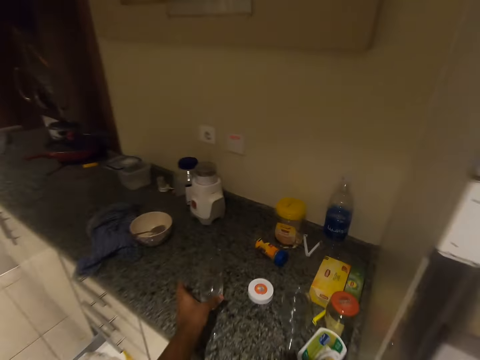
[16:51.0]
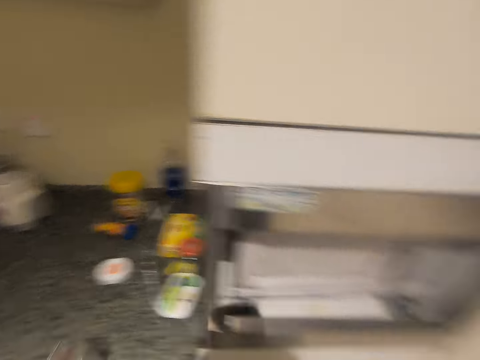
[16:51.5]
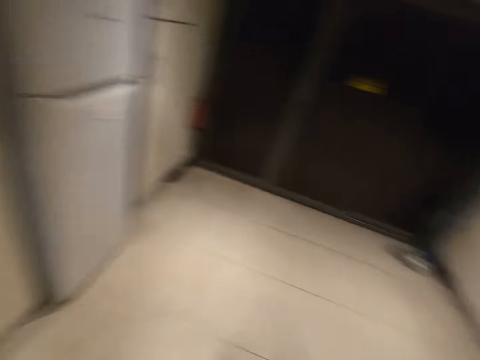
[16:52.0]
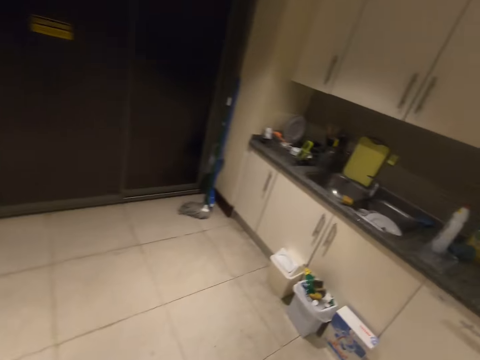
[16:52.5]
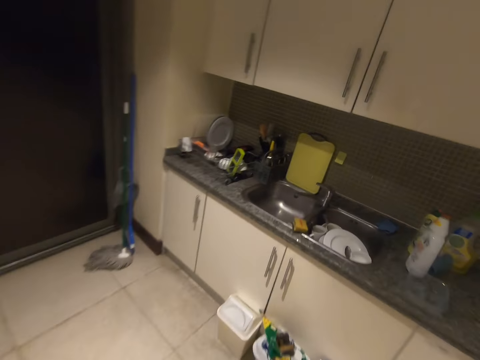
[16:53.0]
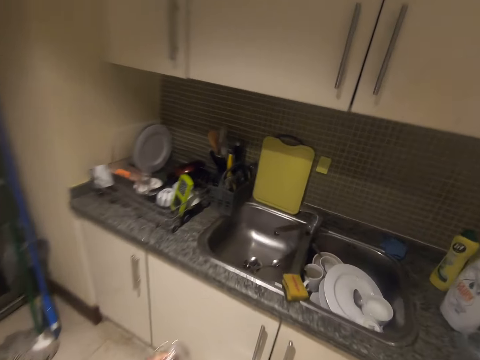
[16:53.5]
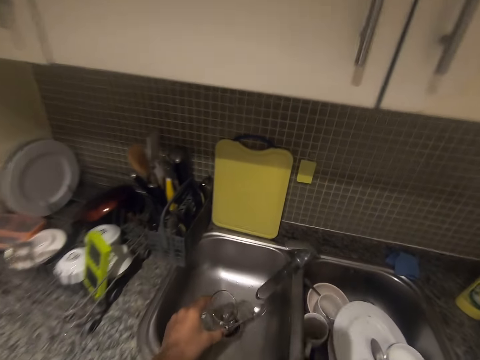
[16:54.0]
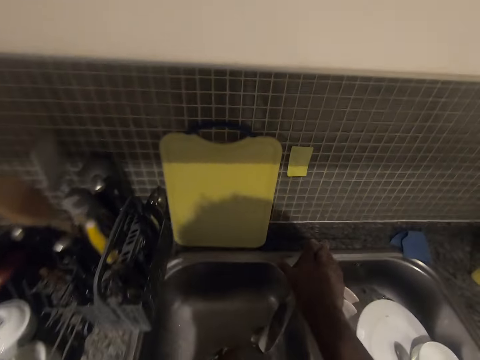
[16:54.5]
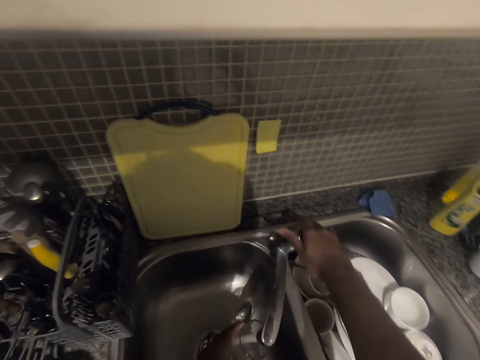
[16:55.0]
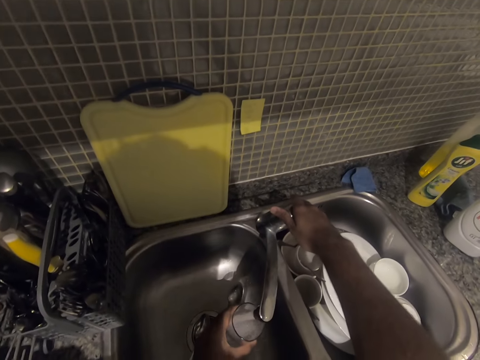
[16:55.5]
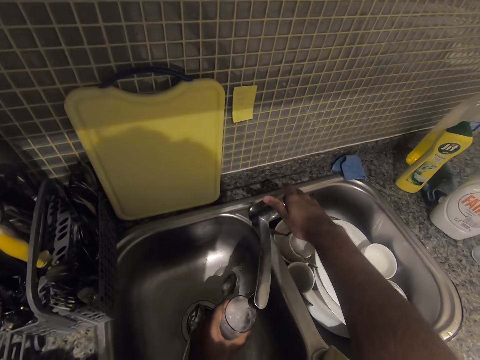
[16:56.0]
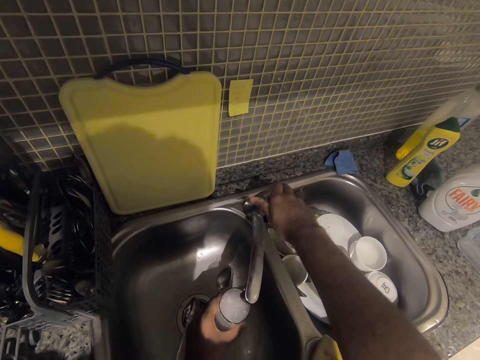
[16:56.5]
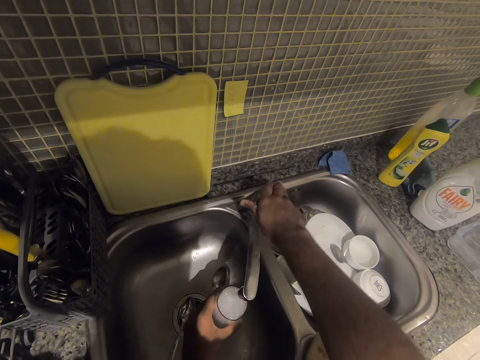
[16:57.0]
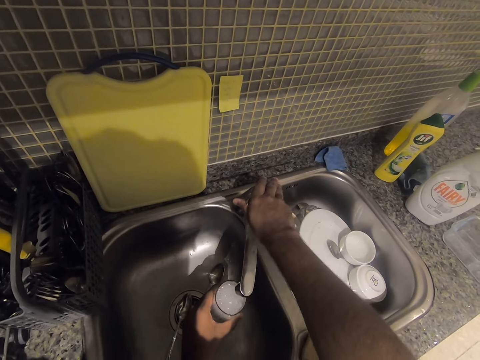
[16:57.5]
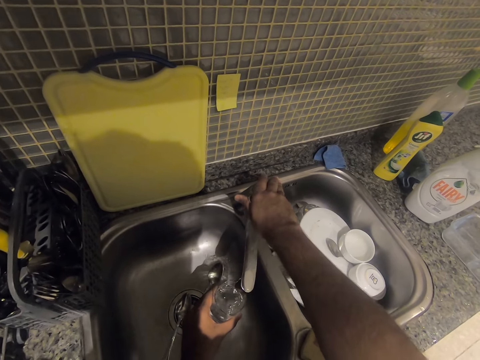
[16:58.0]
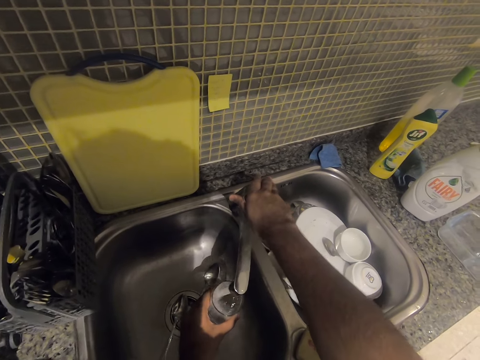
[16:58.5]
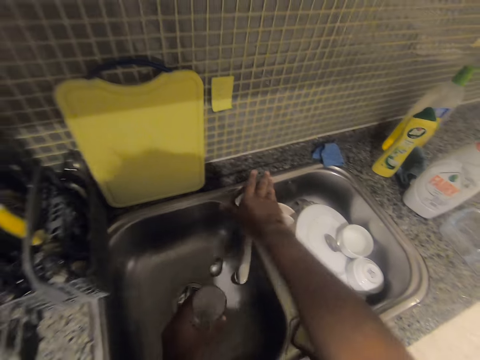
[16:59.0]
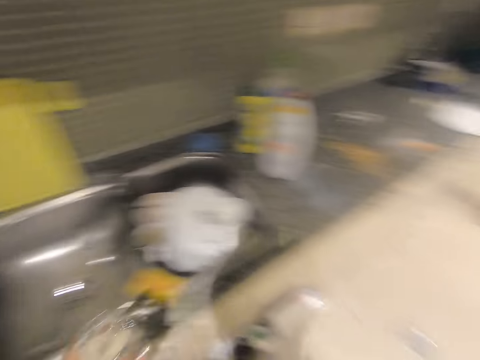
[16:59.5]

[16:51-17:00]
The camera wearer grabs the glass. They fetch water in the glass.

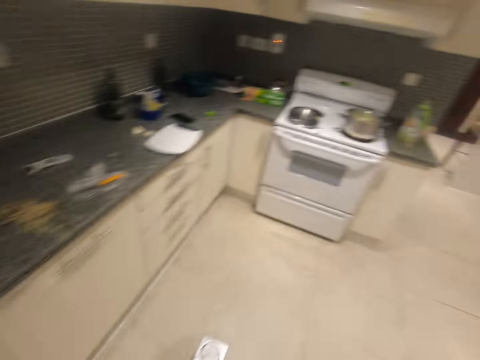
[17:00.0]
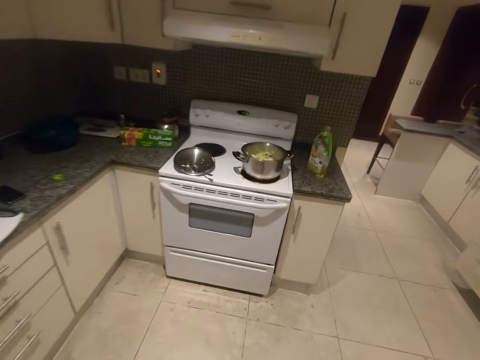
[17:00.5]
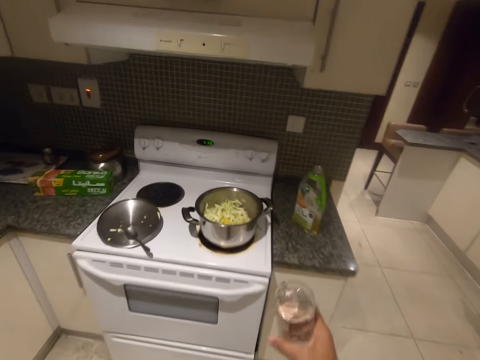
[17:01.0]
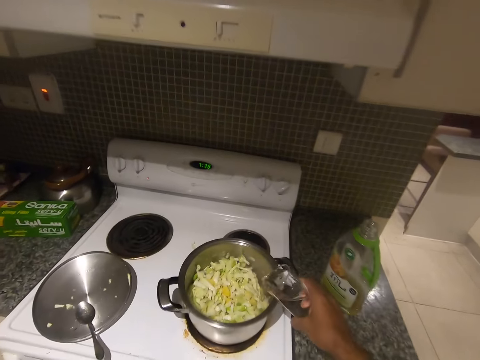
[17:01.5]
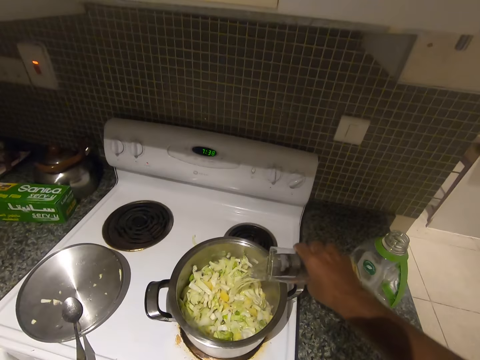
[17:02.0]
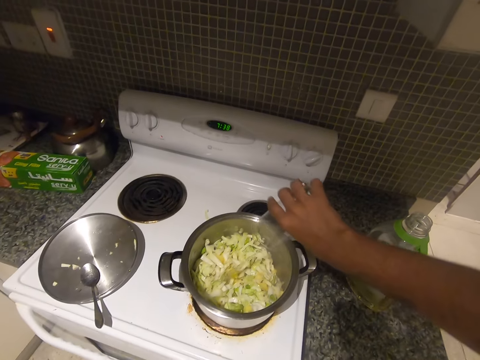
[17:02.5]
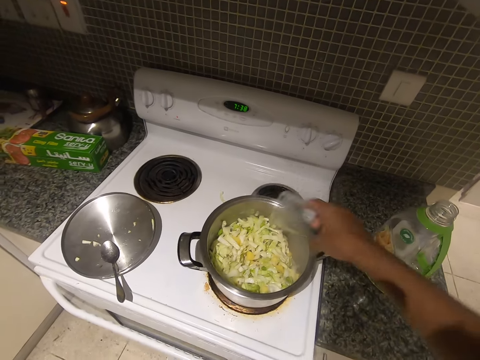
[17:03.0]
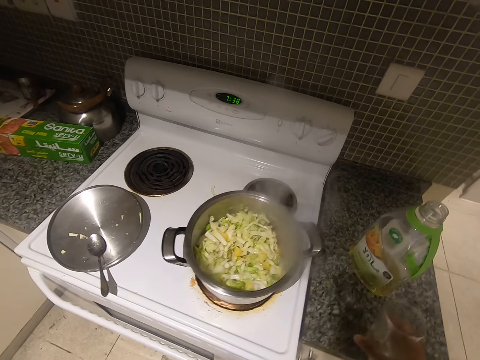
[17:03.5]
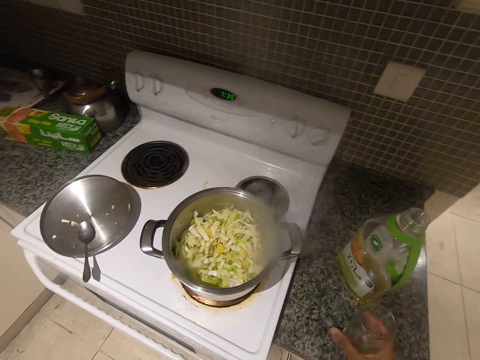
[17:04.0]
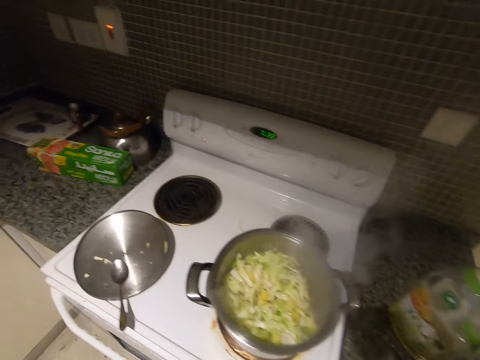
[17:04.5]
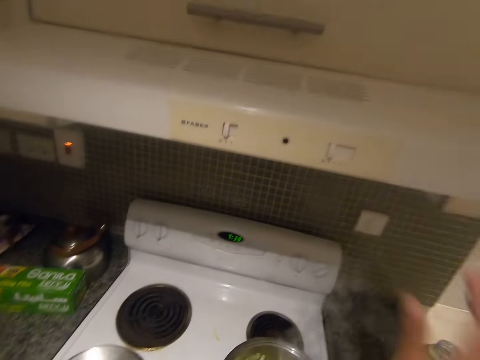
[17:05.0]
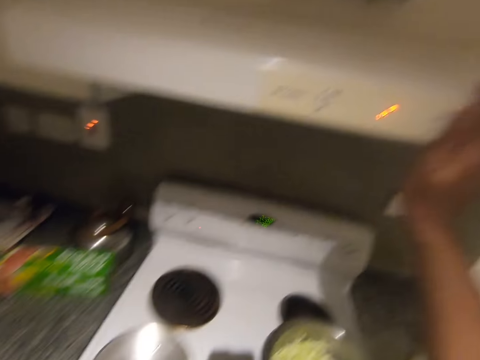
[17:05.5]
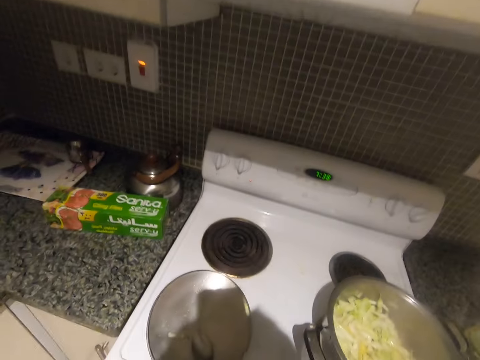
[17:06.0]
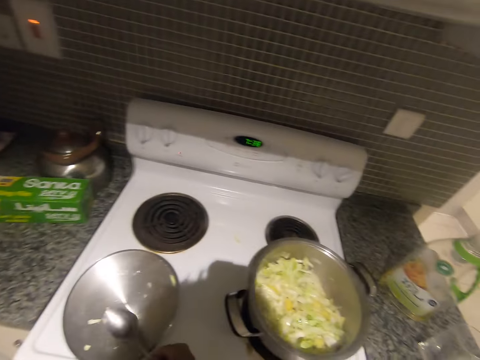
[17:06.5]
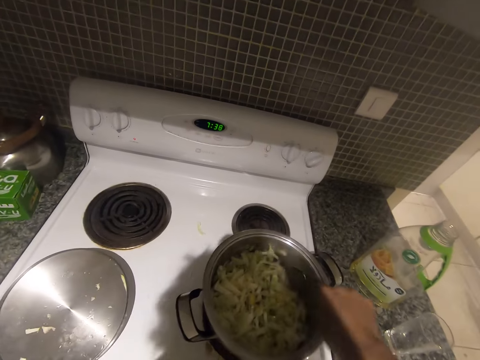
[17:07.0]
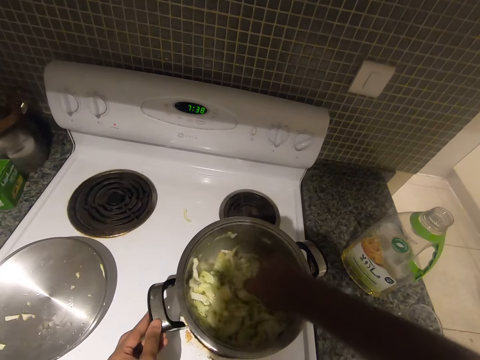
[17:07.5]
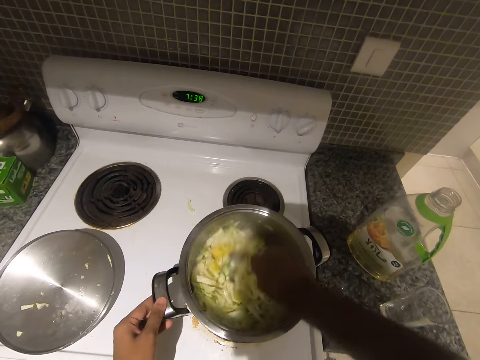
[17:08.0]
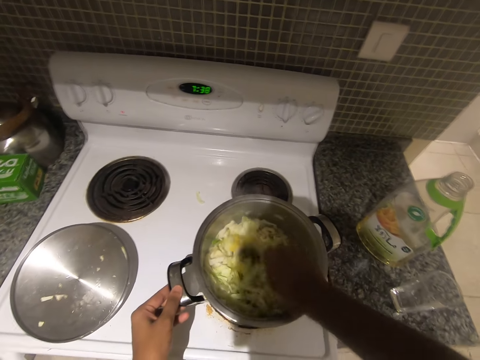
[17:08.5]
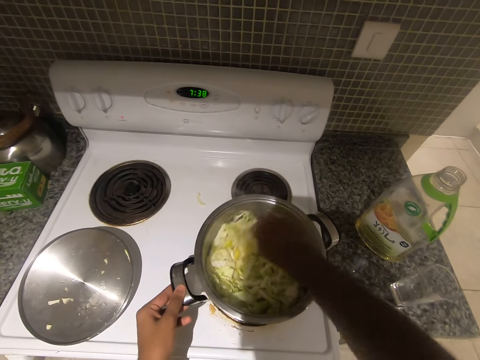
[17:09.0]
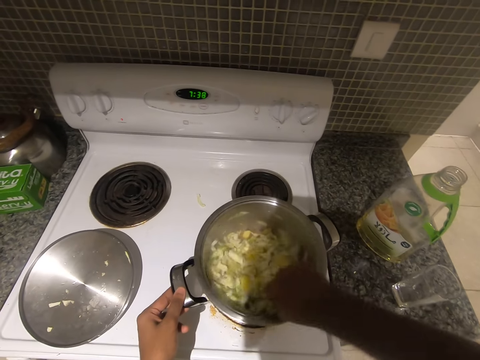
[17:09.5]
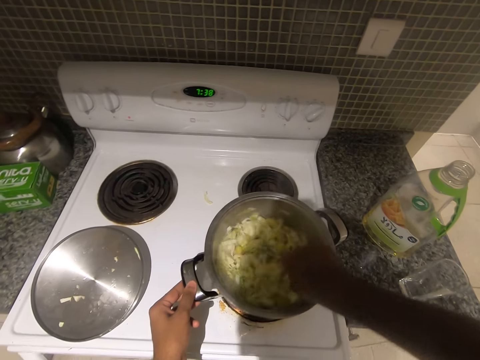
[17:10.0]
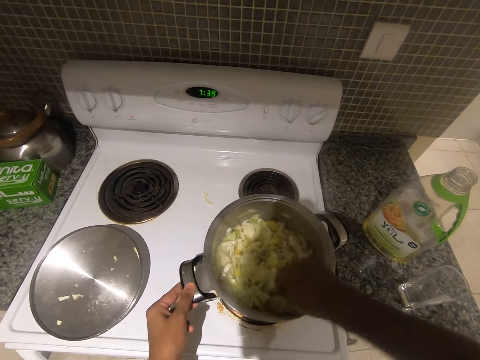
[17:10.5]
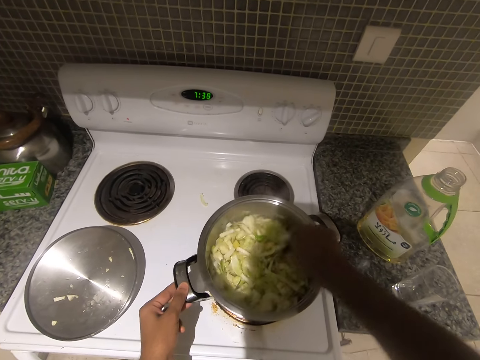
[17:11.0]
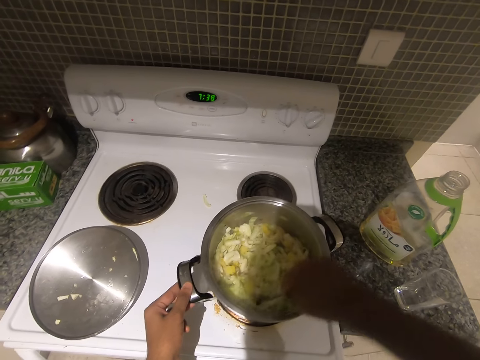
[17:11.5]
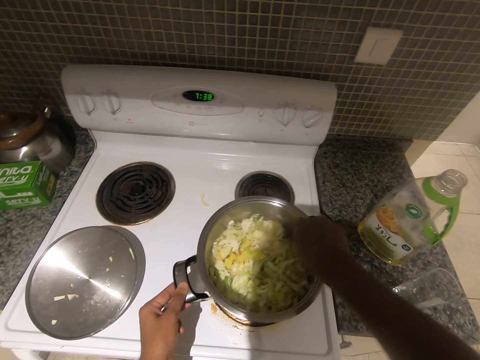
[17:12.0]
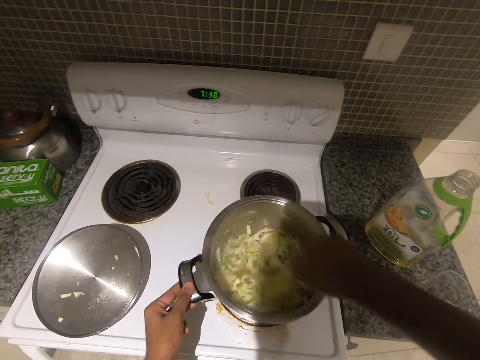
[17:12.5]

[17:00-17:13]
The camera wearer pours water in the cooking dish. They stir the cabbage.

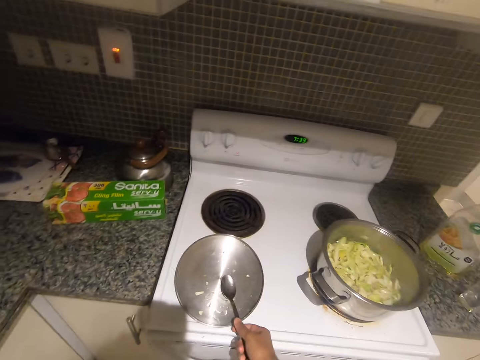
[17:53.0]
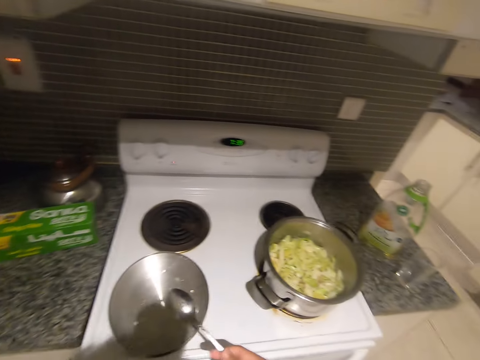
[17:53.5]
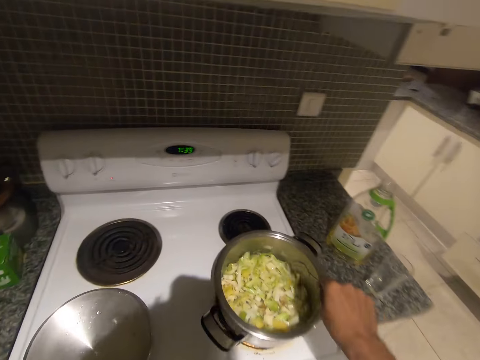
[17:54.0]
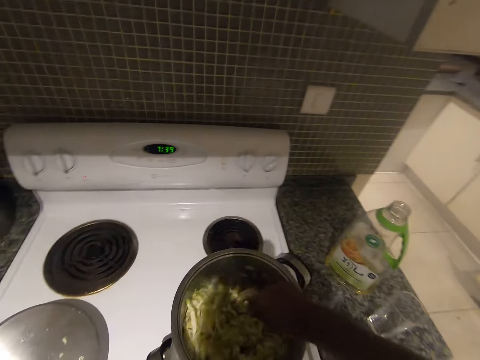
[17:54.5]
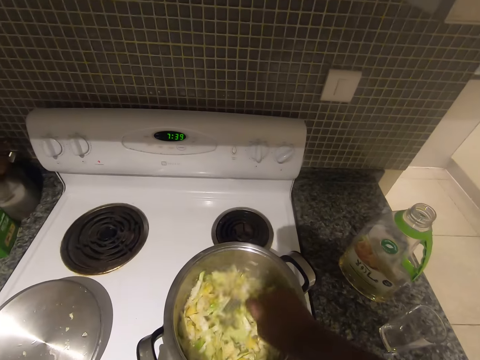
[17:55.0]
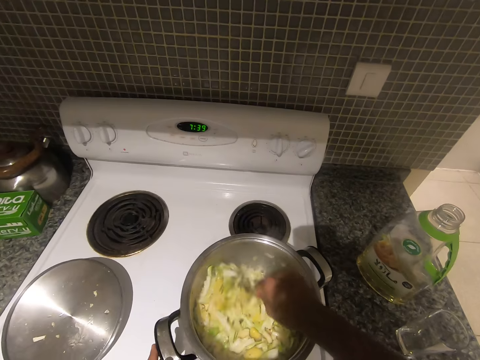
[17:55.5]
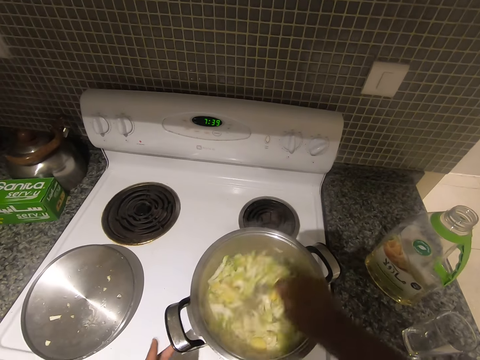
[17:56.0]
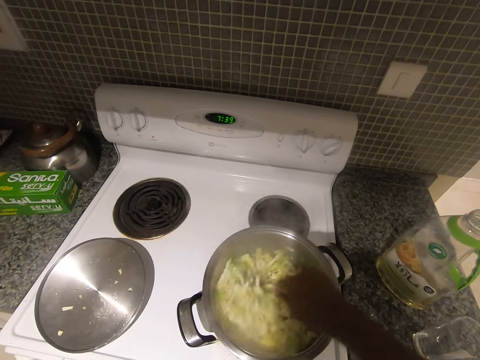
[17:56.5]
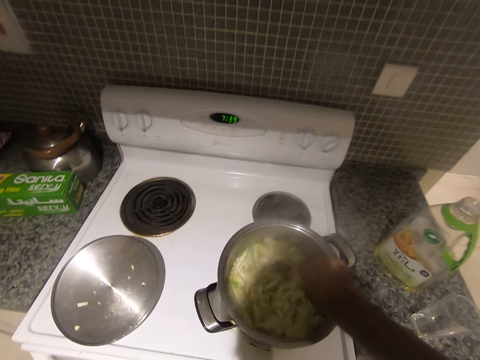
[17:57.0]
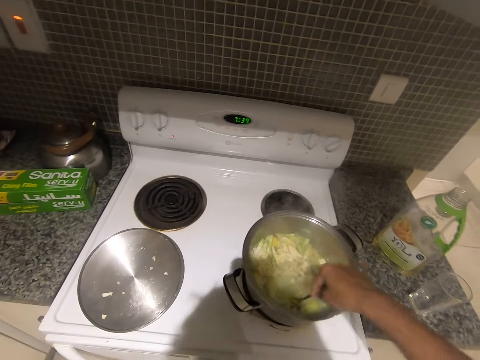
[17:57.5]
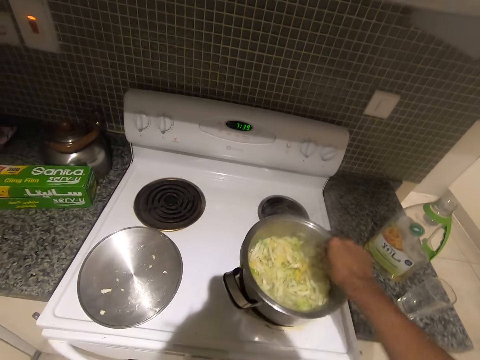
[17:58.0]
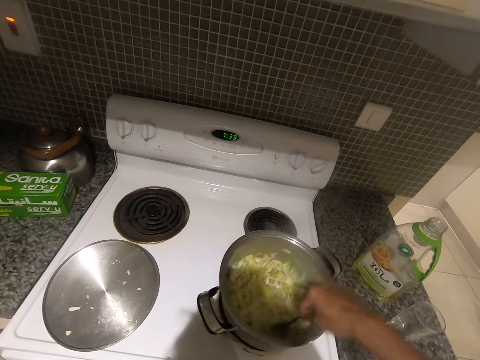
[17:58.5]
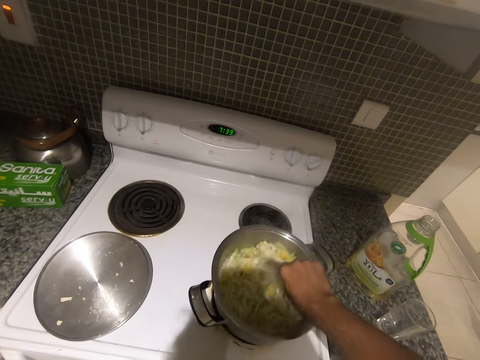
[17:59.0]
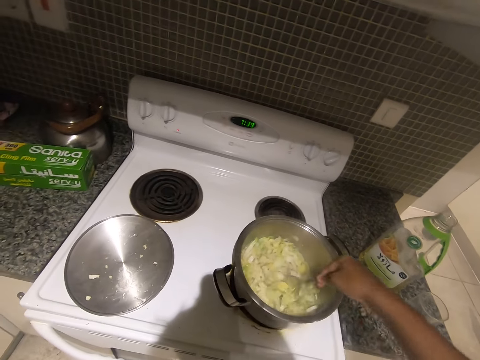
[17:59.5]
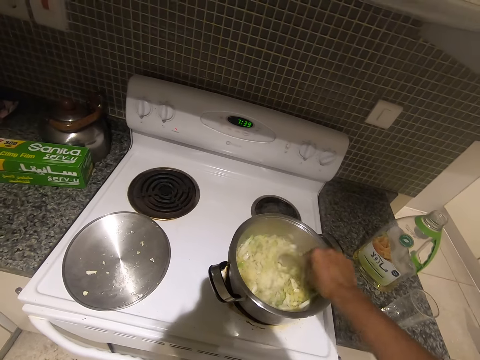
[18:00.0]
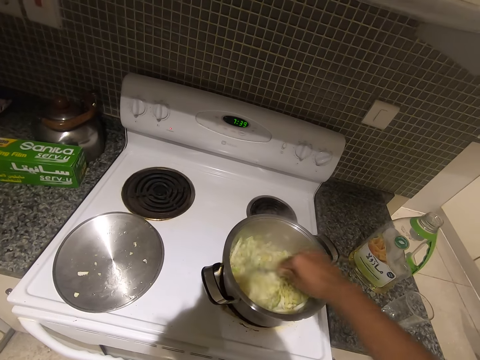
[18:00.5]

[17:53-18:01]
The camera wearer stirs the cabbage.
